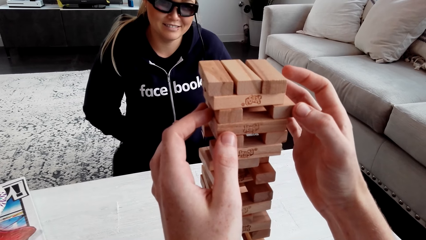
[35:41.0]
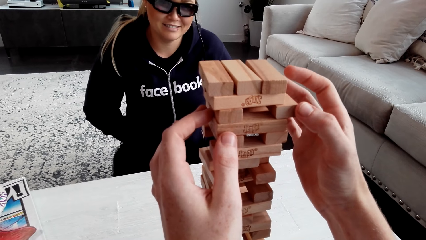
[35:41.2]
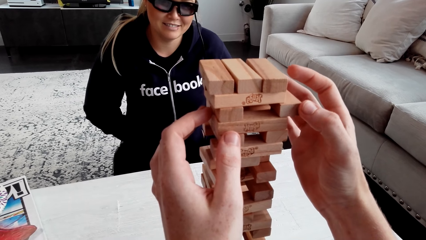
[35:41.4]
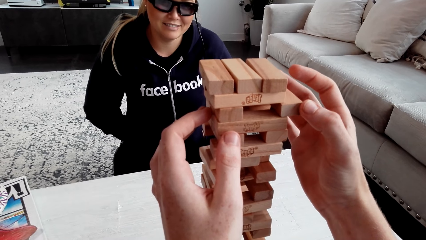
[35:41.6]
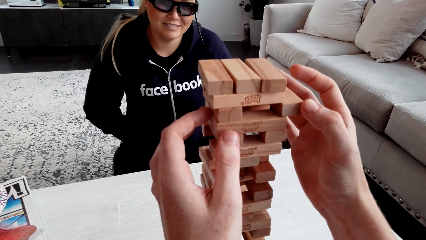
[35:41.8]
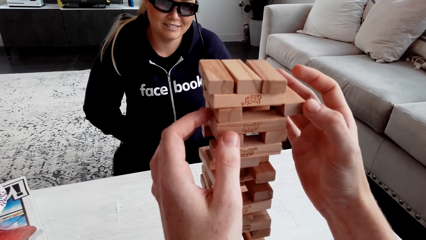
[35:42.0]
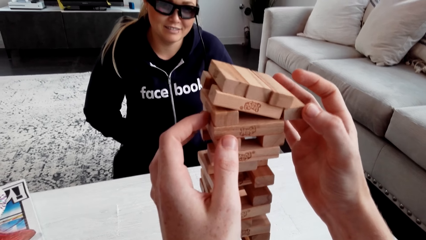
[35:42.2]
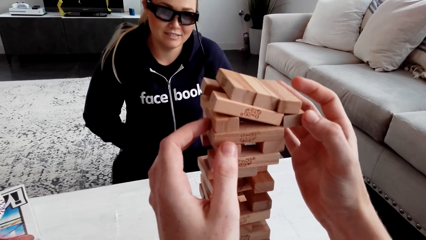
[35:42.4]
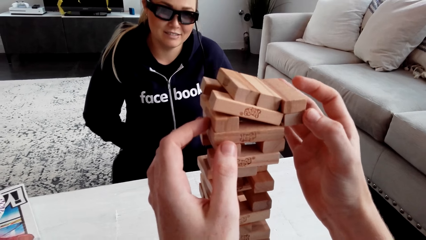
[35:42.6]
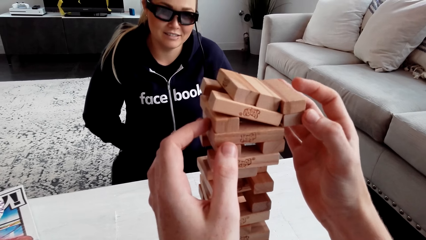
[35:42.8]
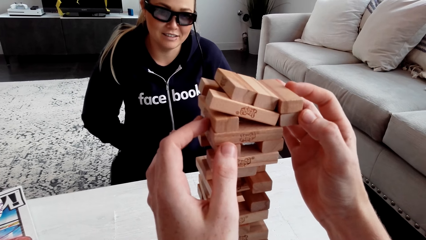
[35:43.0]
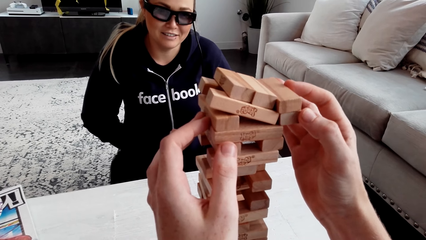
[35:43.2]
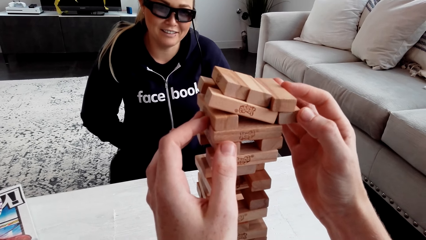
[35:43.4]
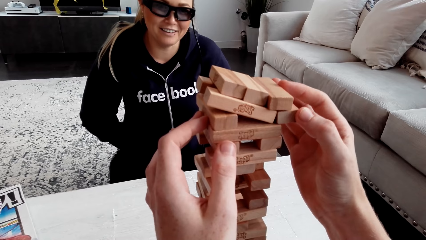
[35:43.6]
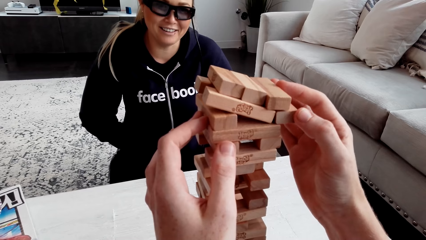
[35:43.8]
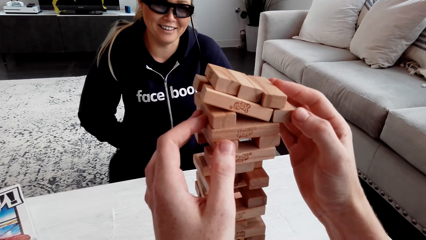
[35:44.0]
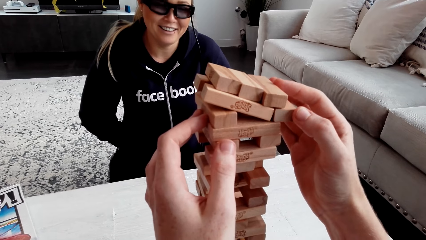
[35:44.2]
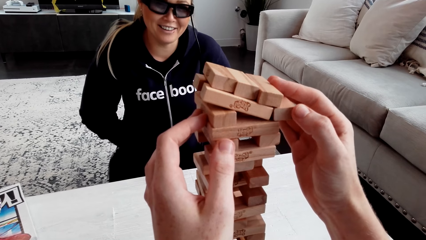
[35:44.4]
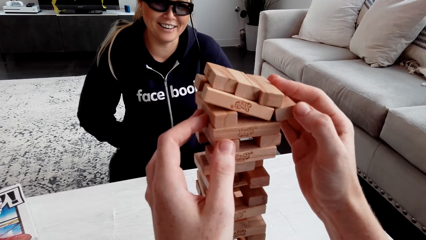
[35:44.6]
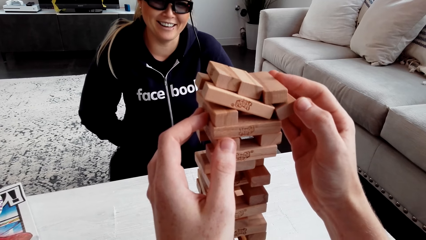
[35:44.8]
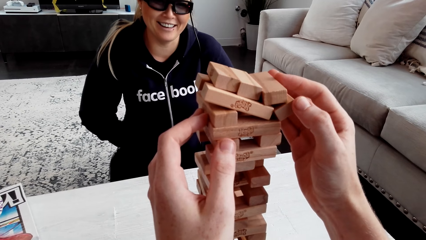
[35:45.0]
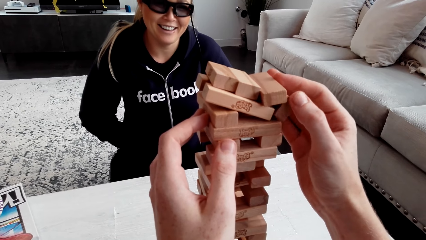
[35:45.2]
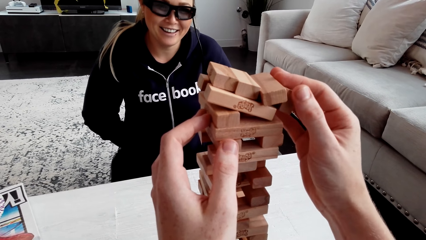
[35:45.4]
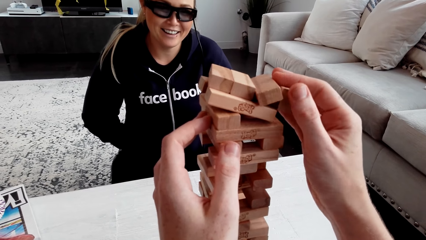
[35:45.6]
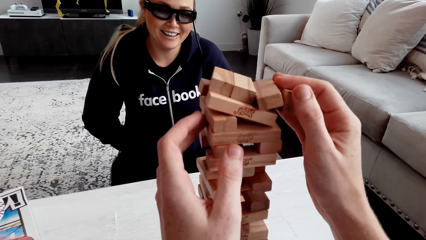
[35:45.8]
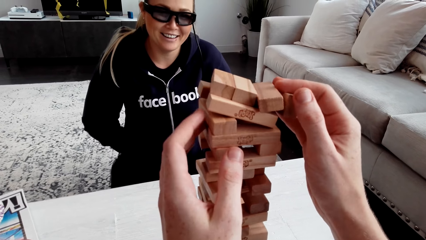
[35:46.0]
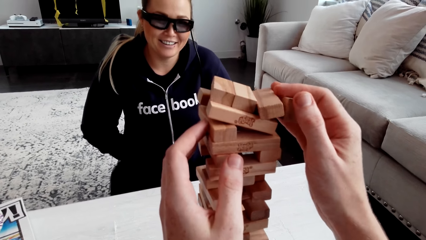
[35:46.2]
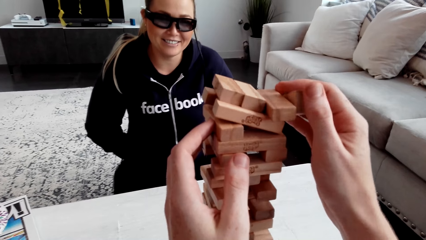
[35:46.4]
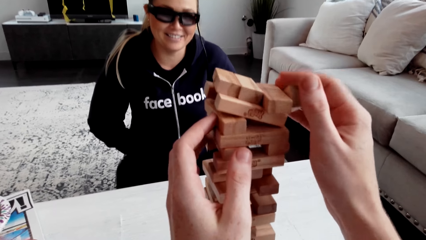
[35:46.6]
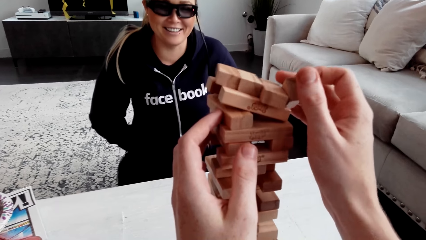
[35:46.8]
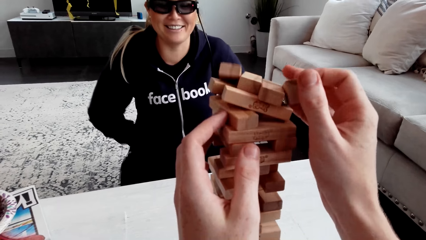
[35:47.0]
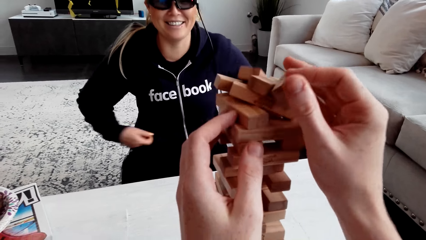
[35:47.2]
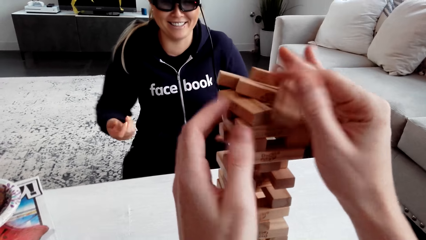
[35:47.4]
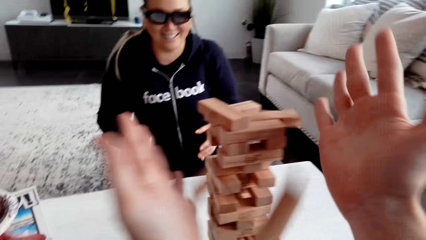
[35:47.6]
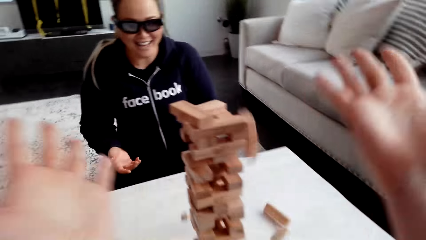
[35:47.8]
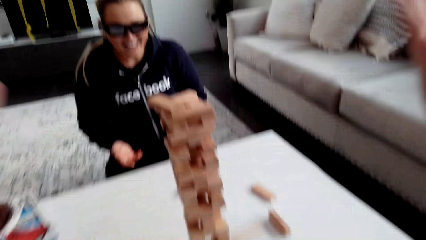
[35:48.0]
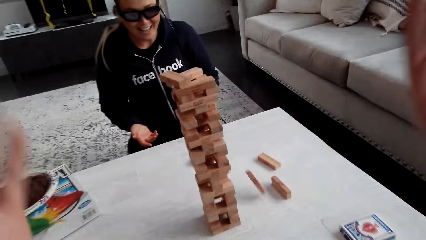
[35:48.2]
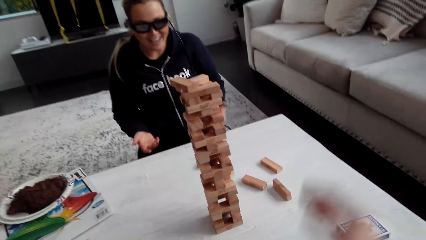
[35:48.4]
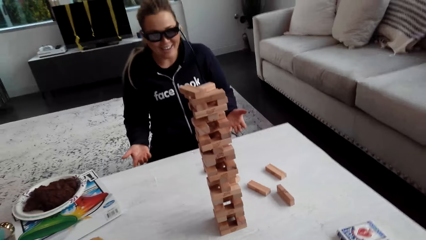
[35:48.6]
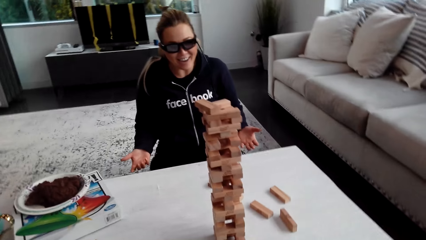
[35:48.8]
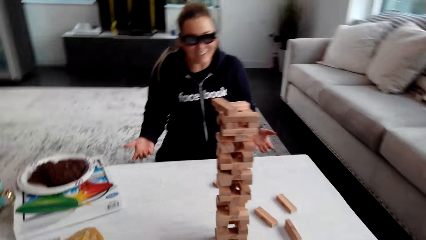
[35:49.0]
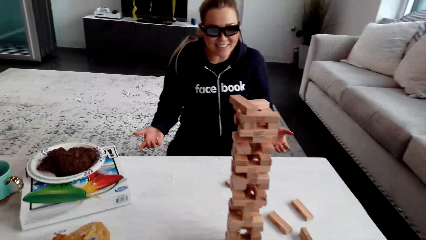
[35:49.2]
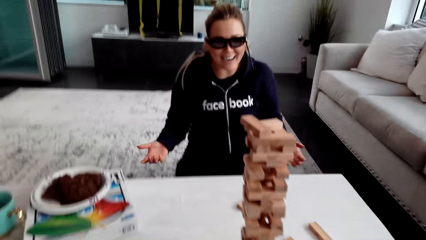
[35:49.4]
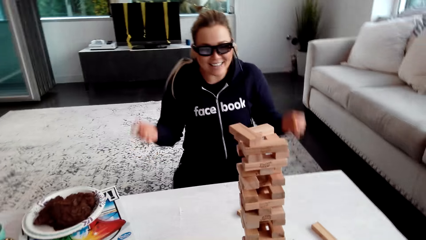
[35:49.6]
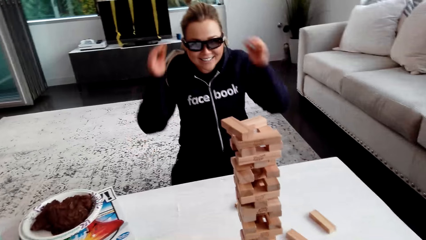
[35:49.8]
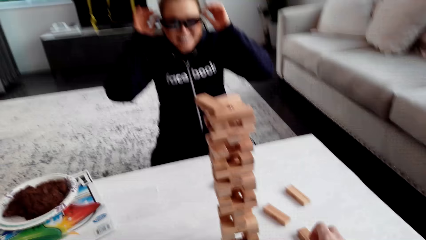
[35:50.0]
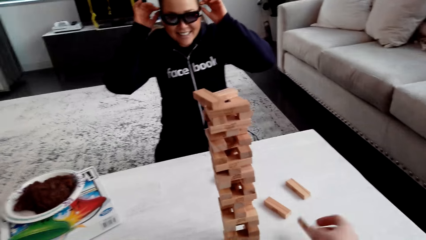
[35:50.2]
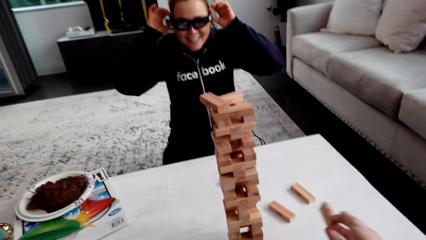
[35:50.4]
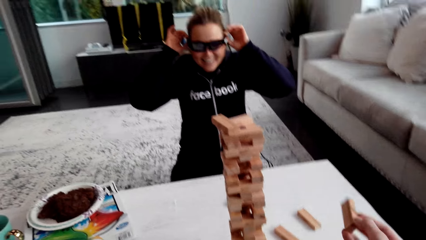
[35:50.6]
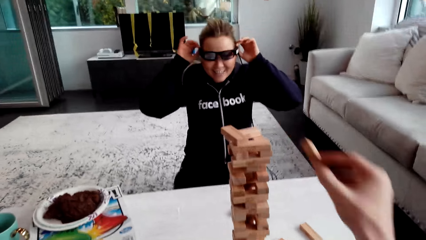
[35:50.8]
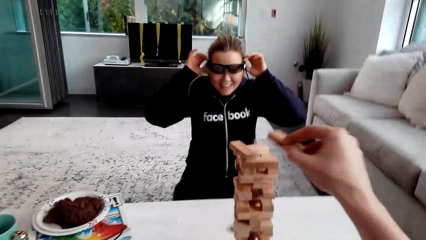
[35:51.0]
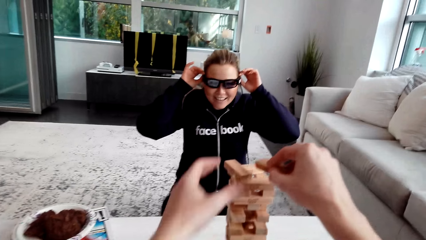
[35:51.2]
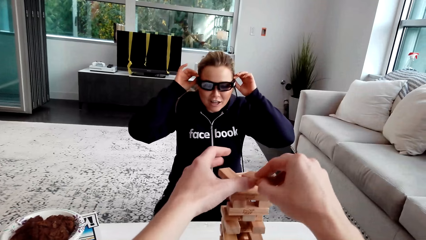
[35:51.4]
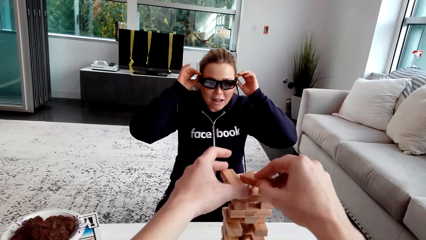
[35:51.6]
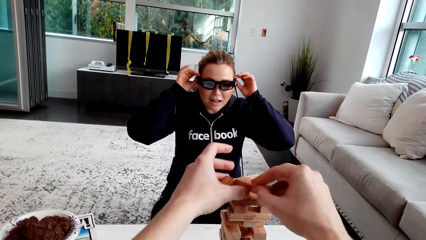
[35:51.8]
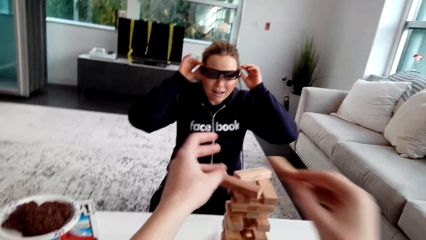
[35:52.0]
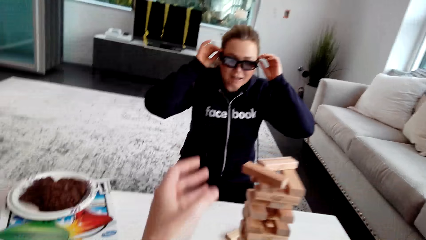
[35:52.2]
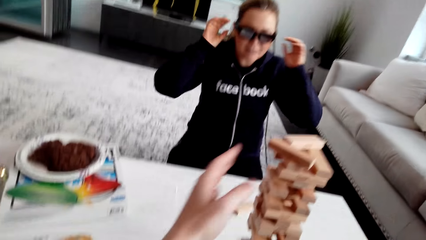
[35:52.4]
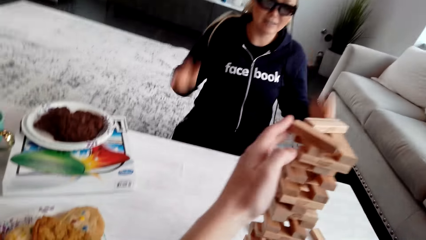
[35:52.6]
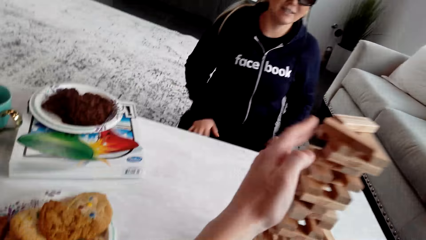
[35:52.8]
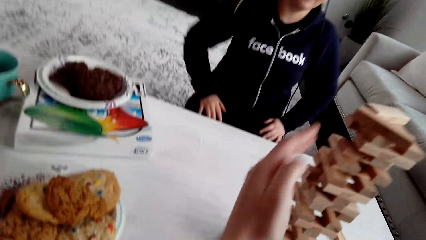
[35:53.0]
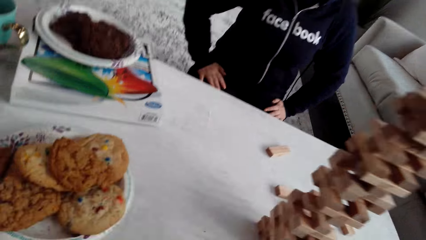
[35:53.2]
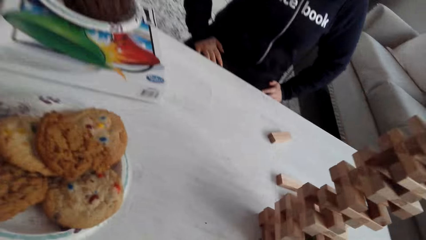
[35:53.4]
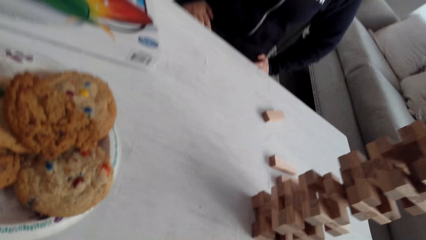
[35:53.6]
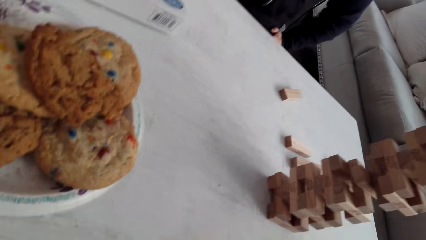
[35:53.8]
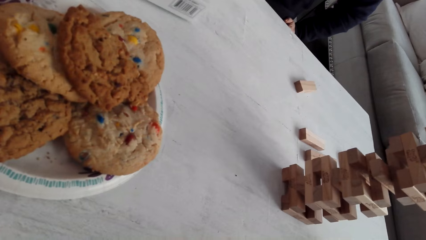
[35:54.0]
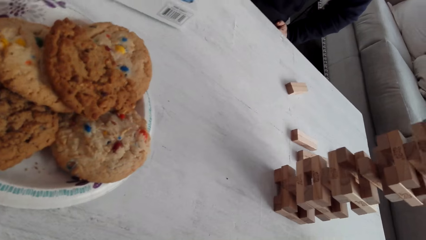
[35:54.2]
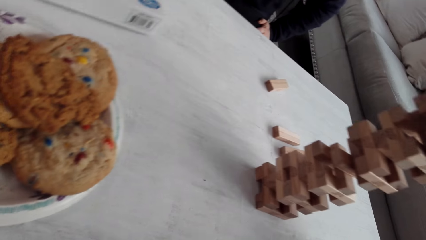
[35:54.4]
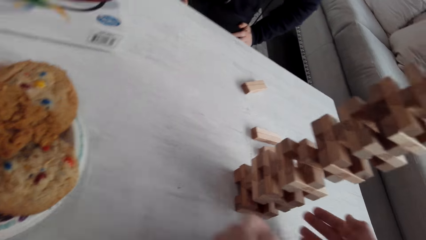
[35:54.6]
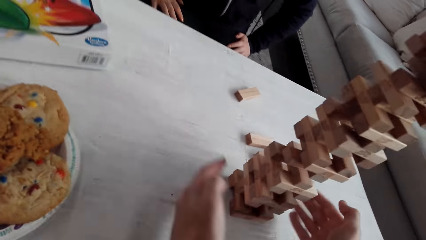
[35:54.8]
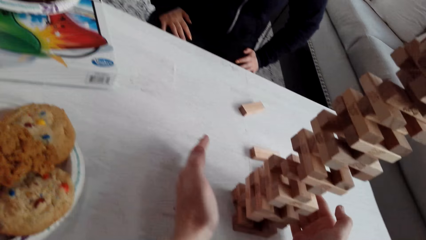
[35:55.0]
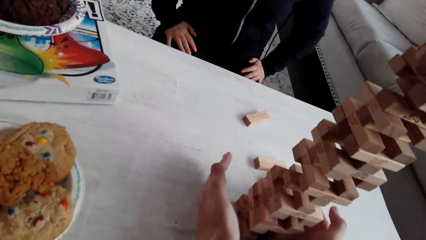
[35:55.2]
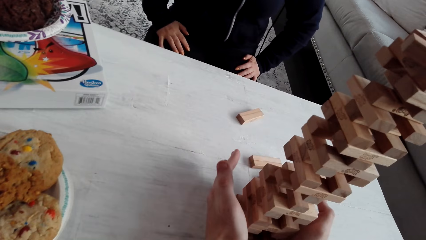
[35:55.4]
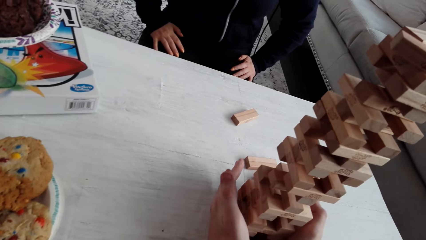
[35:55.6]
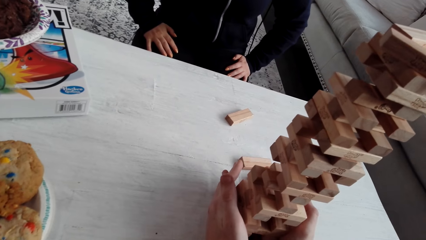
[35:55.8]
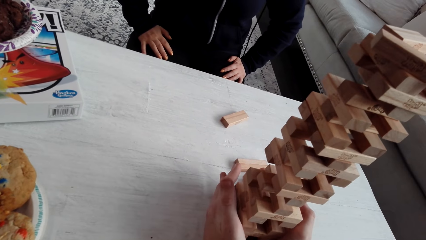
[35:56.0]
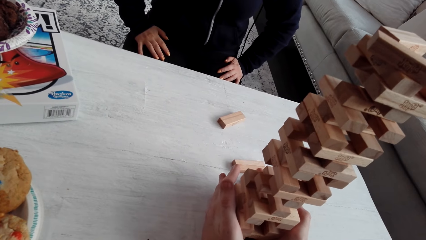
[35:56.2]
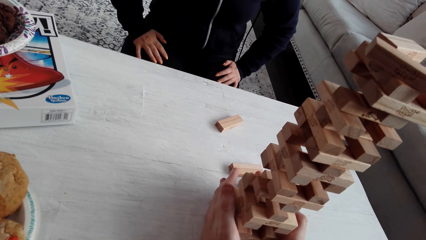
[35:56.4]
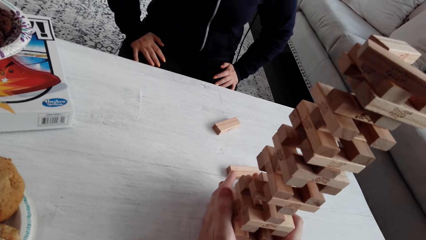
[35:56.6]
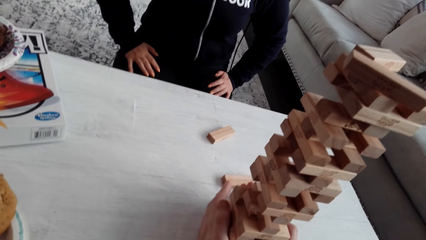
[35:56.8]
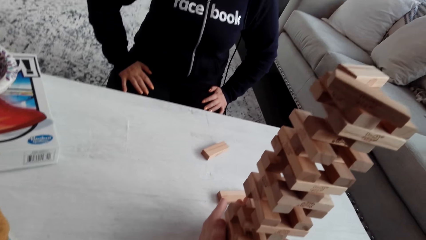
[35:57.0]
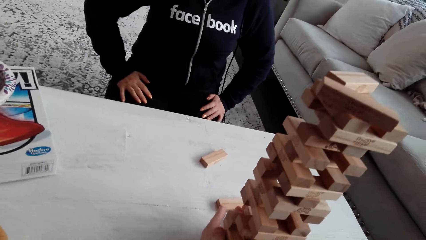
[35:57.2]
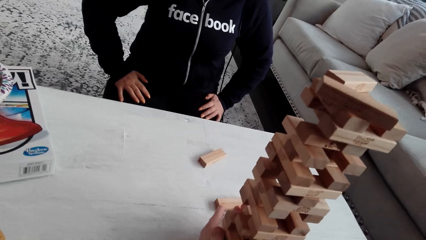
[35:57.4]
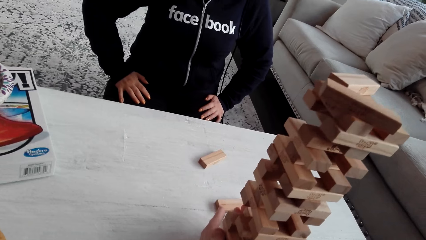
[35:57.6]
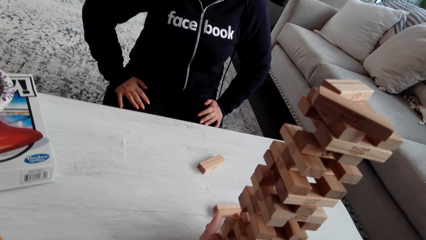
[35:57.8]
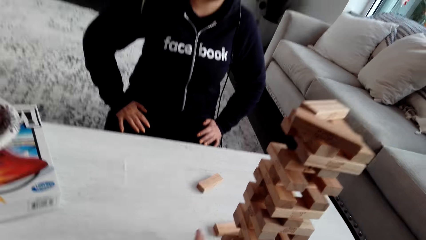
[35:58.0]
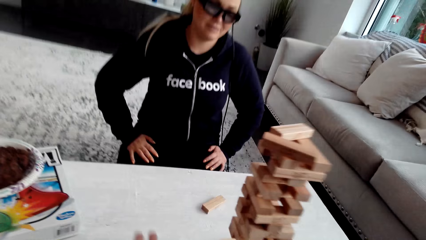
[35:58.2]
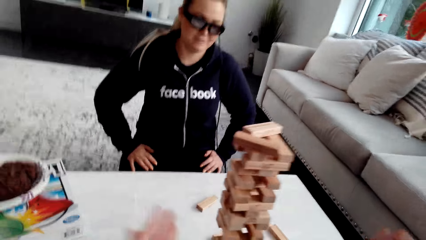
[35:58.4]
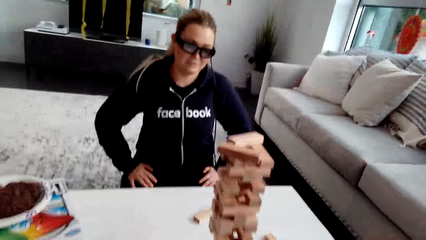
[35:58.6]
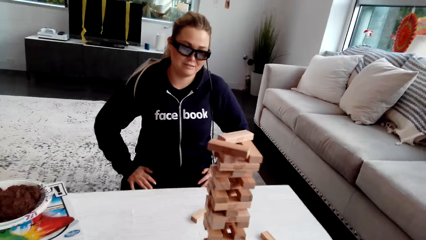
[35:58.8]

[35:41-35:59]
The camera wearer plays and talks to a woman. The woman laughs. The camera wearer lets the blocks fall. The woman talks to the camera wearer. The camera wearer talks to the woman. He holds the wooden jenga piece with both his hands. He touches the jenga with both his hands.
